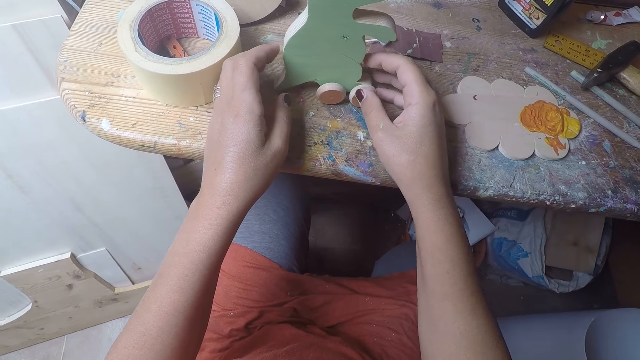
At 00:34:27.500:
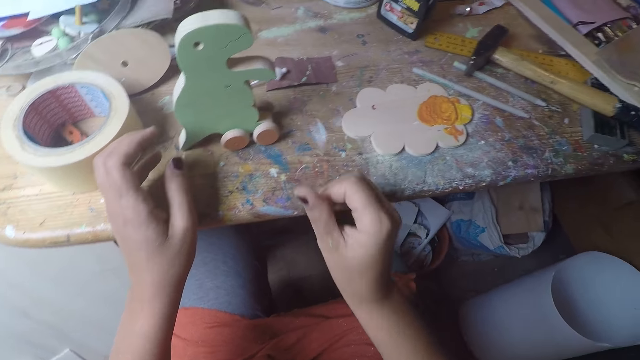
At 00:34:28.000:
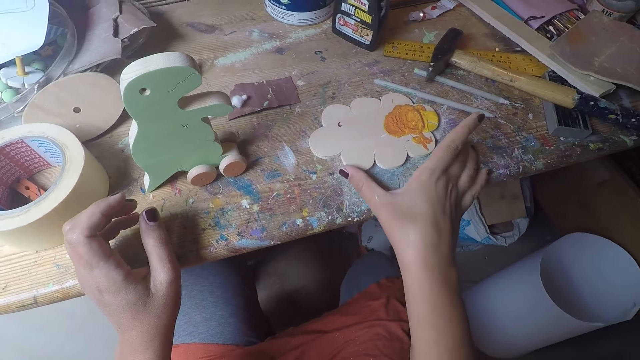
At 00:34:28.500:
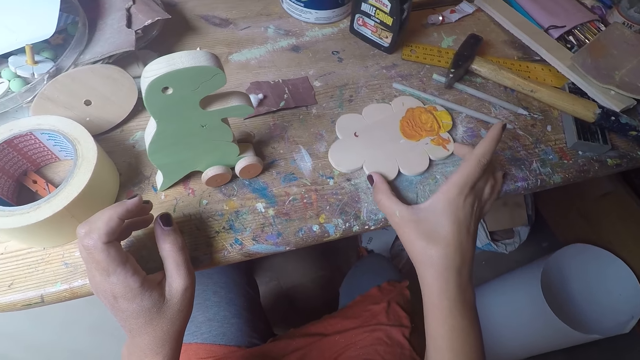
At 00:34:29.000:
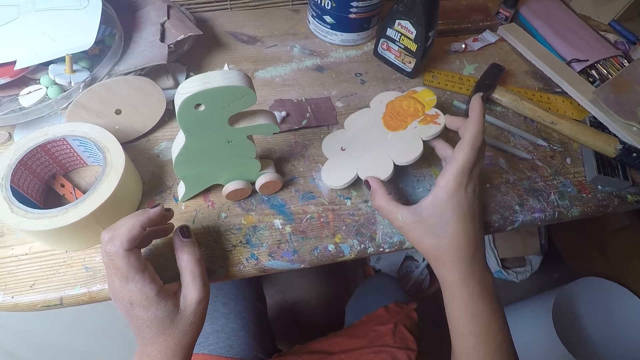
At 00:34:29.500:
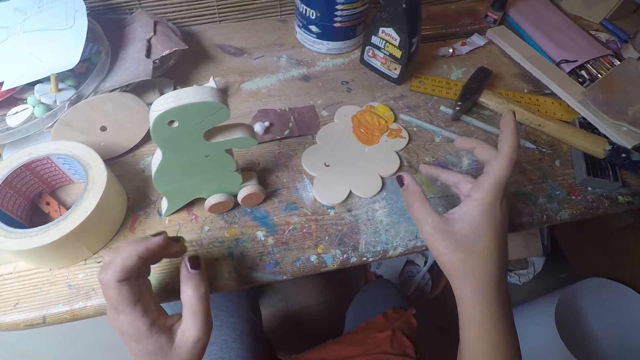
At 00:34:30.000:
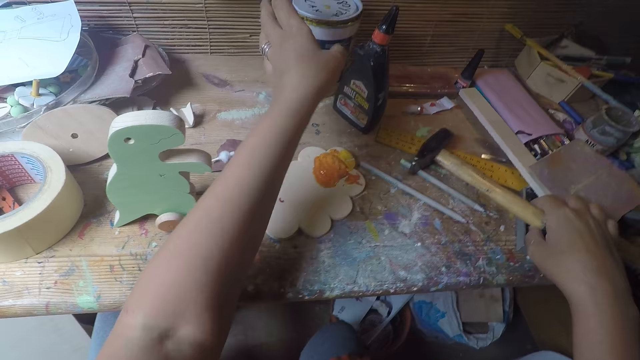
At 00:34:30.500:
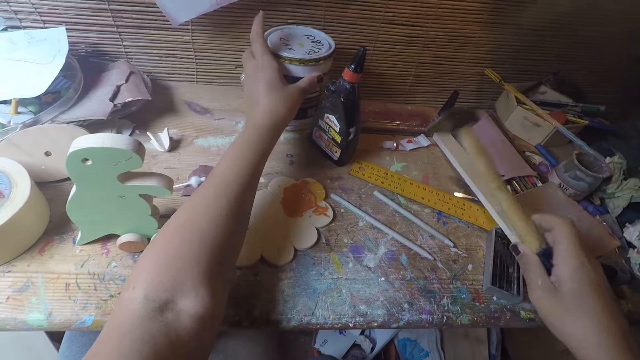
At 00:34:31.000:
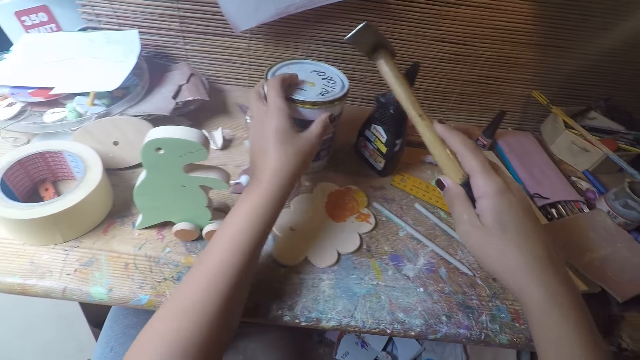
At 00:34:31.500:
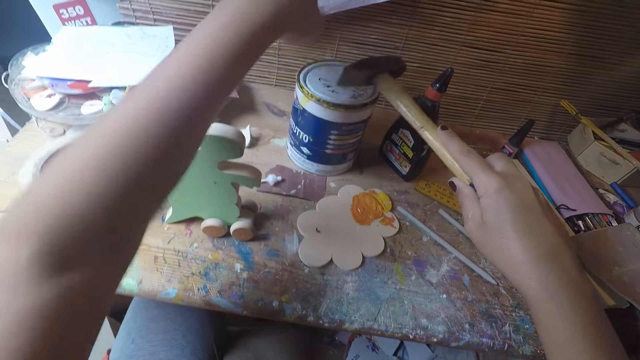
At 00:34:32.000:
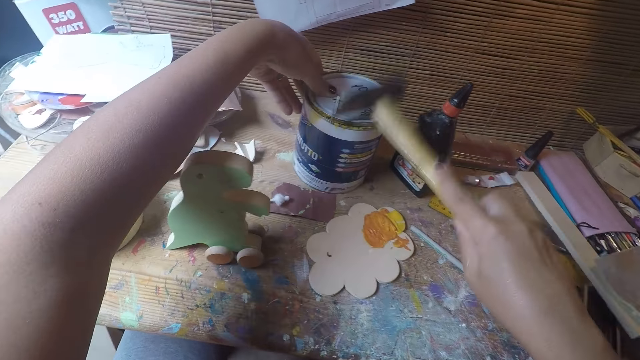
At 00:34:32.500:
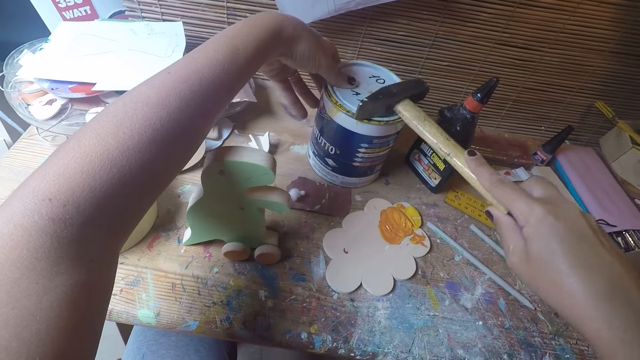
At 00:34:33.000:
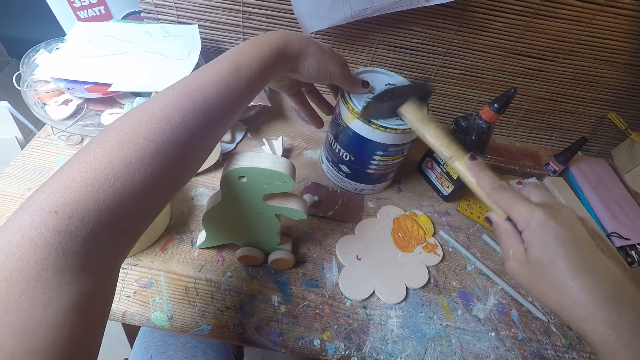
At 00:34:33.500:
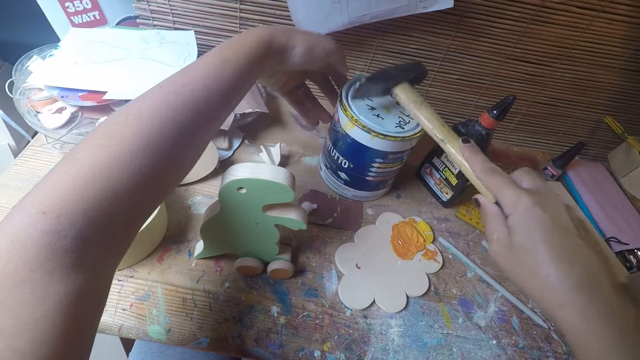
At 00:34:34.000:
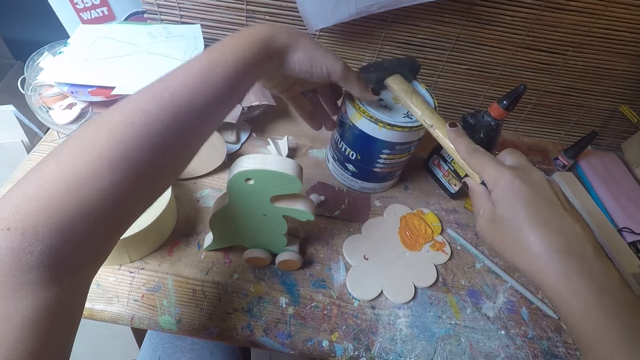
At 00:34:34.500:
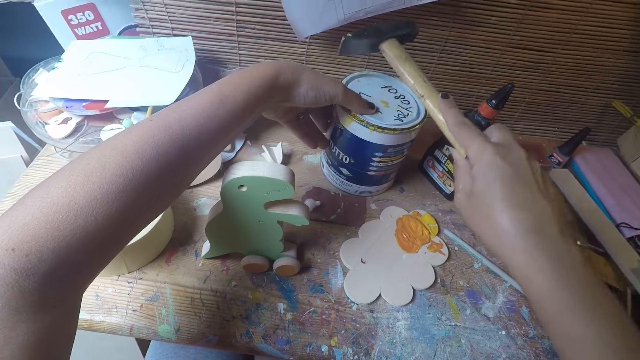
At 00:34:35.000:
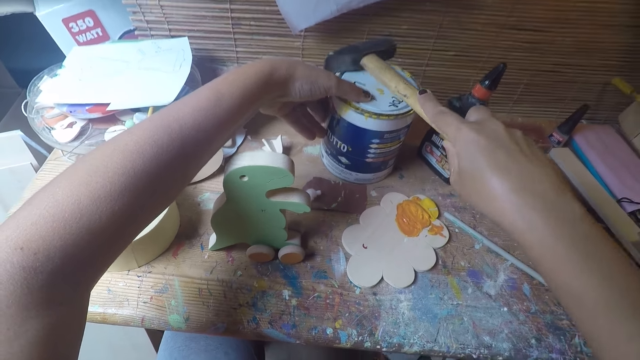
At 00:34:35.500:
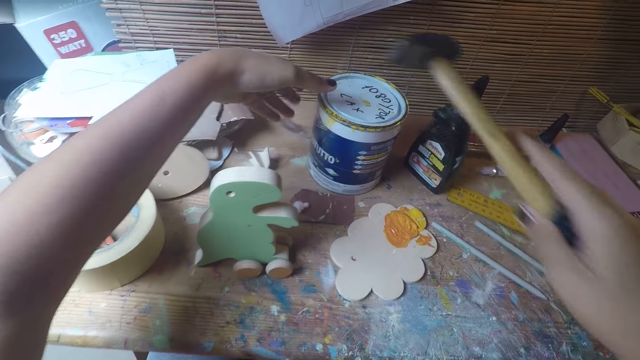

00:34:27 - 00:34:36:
The camera wearer moves the wood of paint on the table with her right hand. She picks a hammer on the table with her right hand. She holds a bucket of paint on the table with her left hand. She hits the bucket of paint with the hammer in her right hand.

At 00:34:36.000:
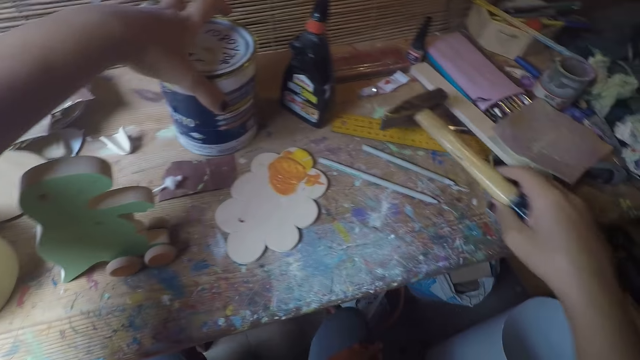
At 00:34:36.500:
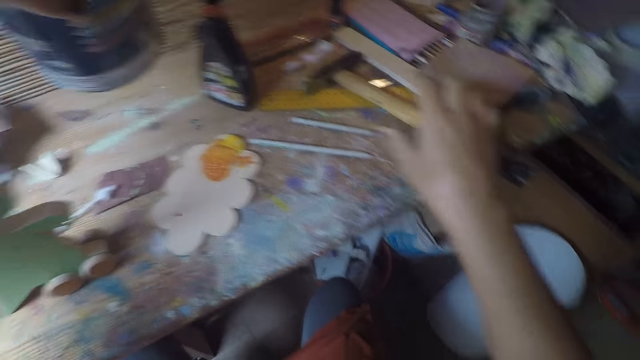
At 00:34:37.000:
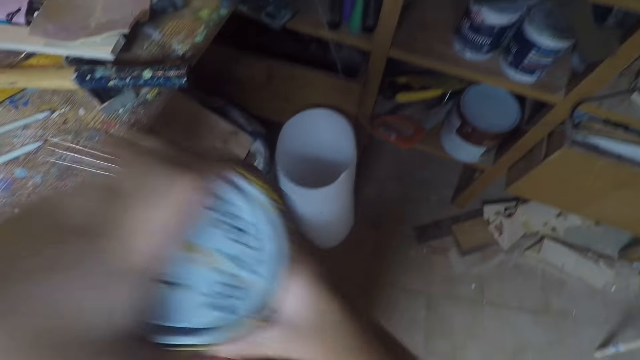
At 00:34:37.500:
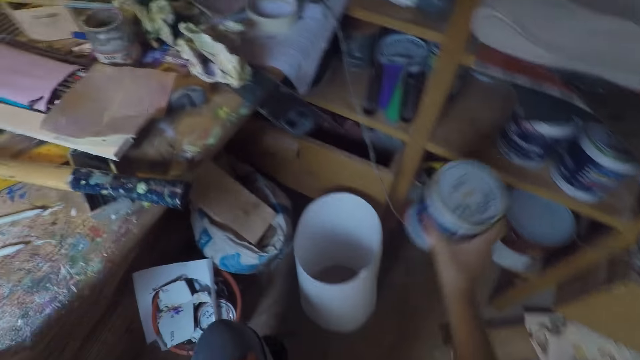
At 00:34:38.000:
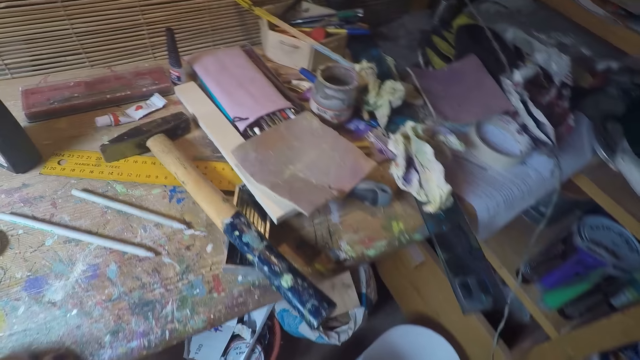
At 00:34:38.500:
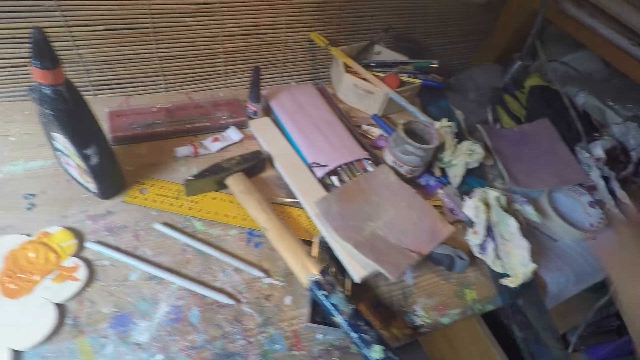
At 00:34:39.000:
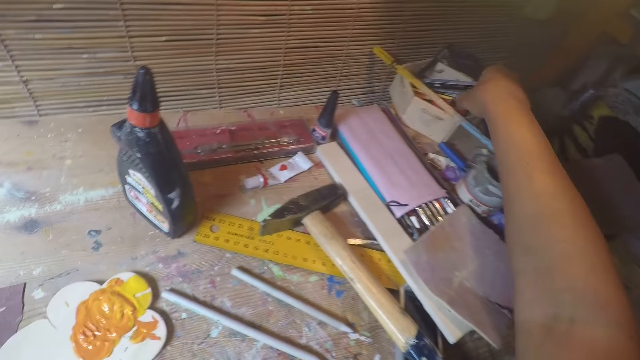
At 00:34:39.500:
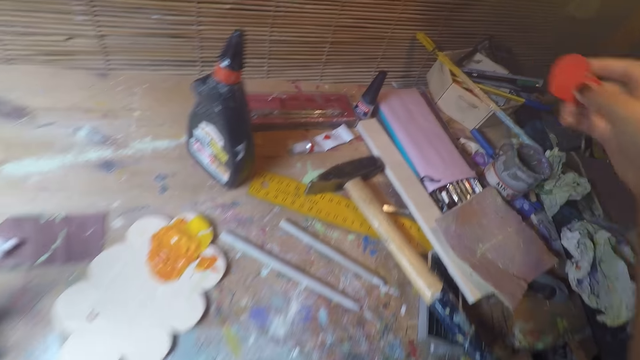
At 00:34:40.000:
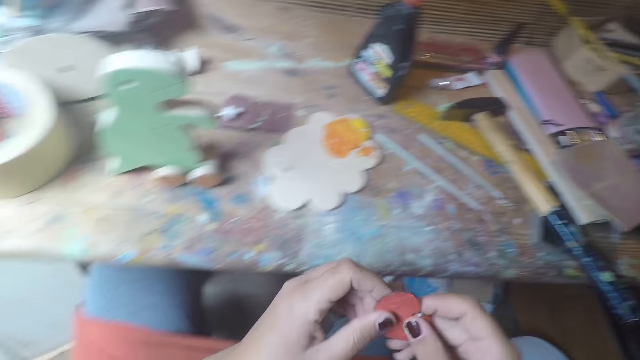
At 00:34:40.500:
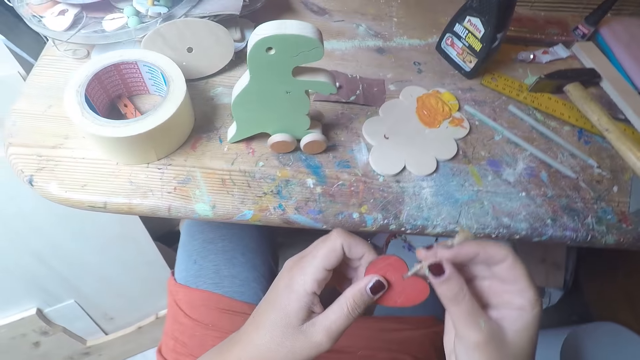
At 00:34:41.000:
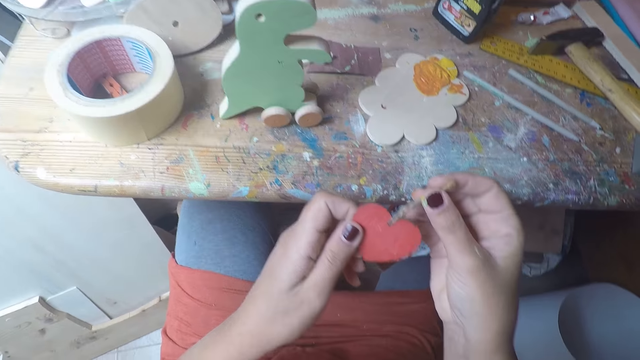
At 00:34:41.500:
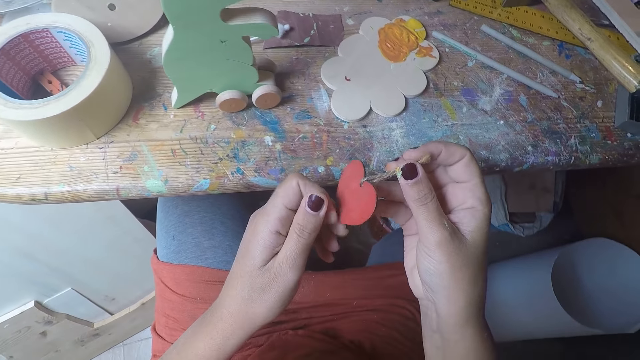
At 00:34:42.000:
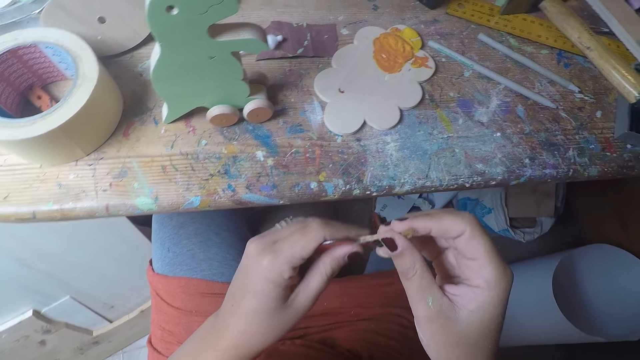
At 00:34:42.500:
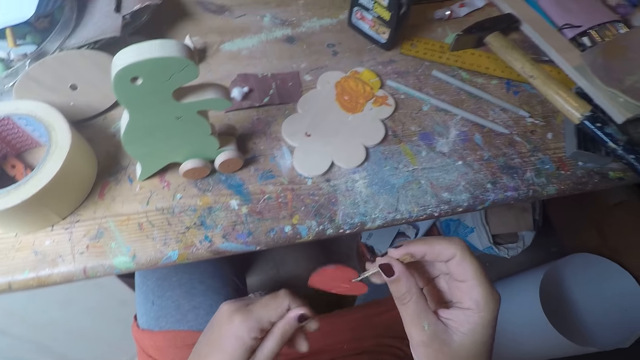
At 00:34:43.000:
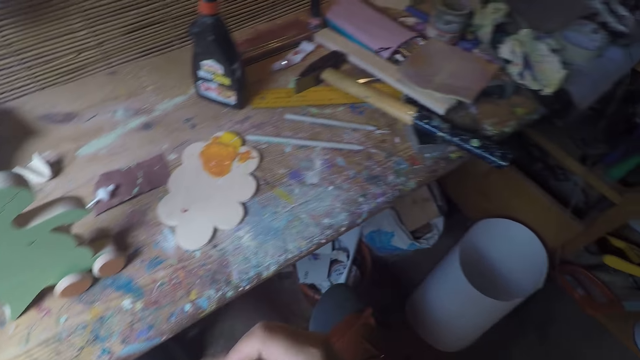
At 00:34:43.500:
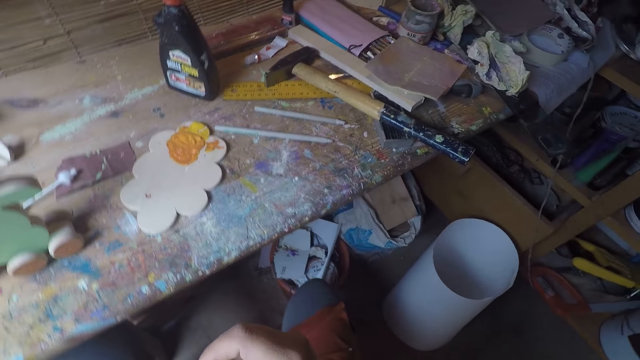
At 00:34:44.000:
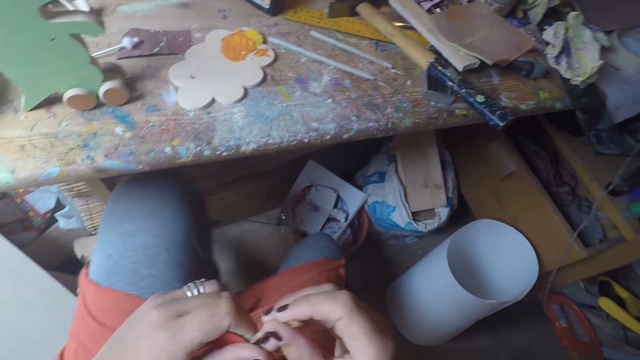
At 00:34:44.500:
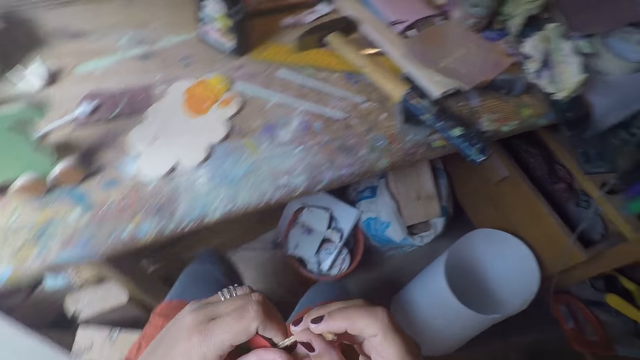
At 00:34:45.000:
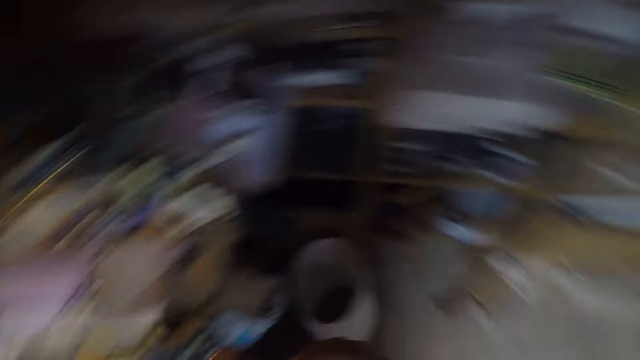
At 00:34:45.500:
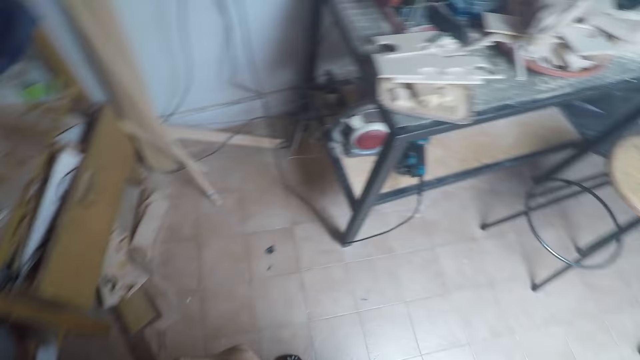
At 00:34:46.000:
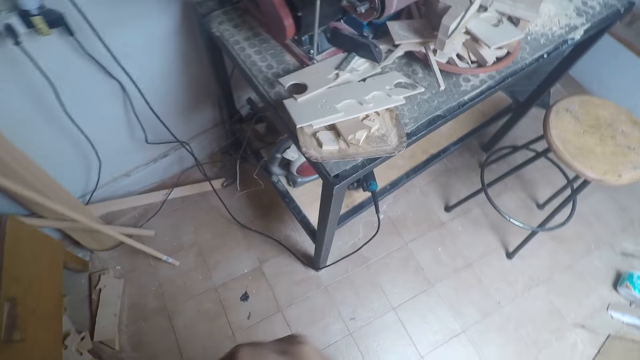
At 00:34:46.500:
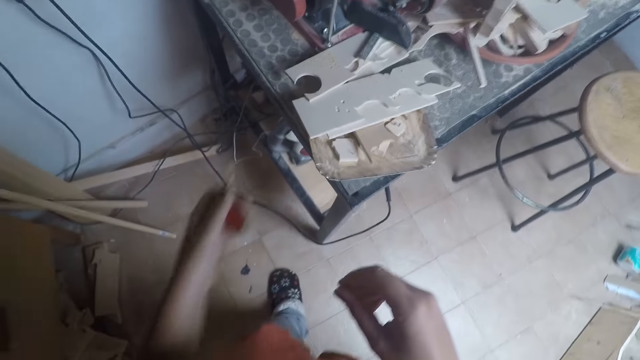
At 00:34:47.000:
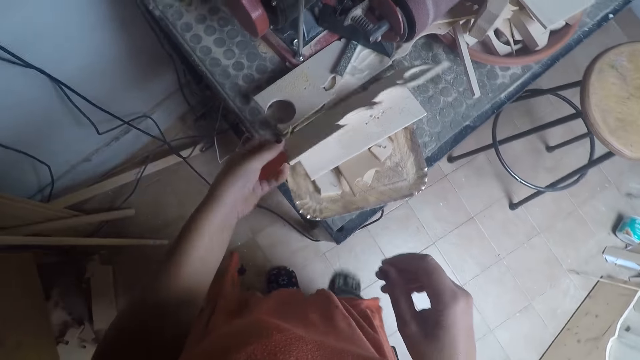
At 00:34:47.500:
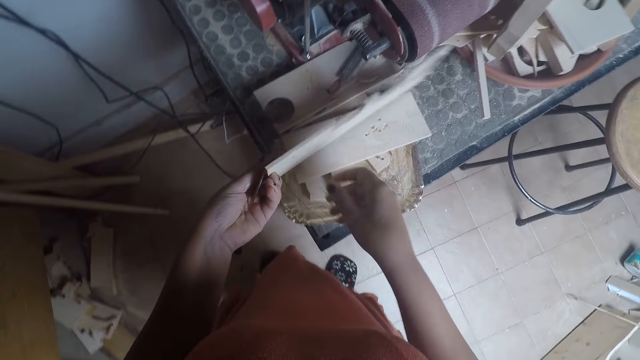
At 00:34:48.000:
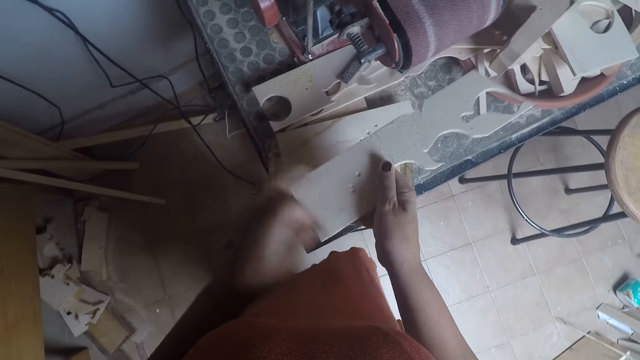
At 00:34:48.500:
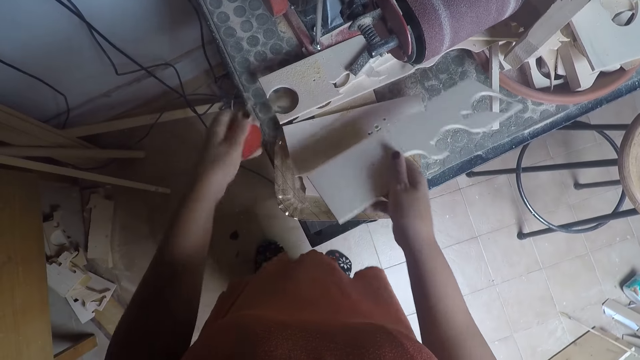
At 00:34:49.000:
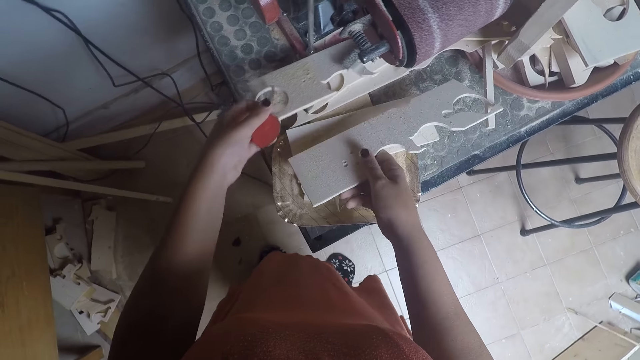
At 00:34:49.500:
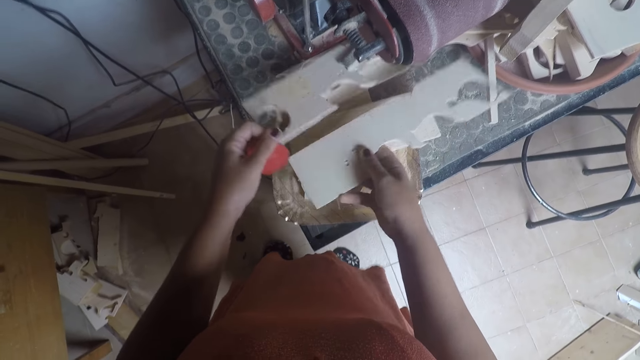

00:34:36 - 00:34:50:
The camera wearer drops the hammer in her right hand on the table. She picks the bucket or tin of paint on the table. She moves the bucket of paint in her left hand to her right hand. She puts the bucket of paint in her right hand on a shelf. She picks a love shaped paper or wood craft in a bowl on the table with her right hand. She holds the love shaped paper with both hands. She turns the wood craft in a hand. She walks towards a table in a workshop. She picks a wood plank on the table with her left hand. She moves the wood plank in her left hand to her right hand. She wipes on the wood. She drops the wood plank in her left hand on the table. She picks the wood plank on the table with her left hand.
